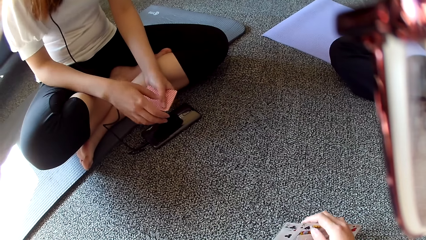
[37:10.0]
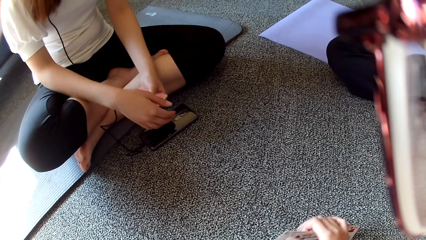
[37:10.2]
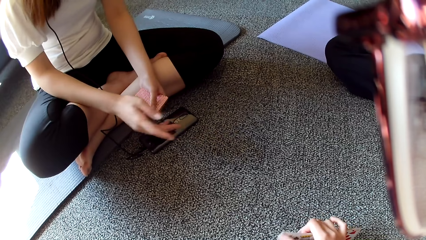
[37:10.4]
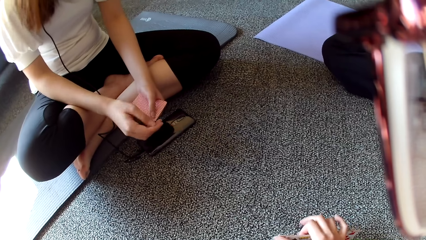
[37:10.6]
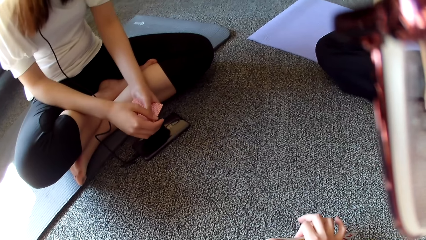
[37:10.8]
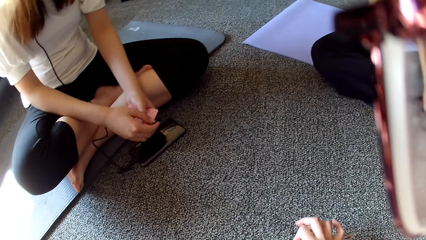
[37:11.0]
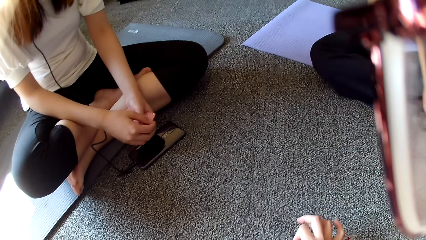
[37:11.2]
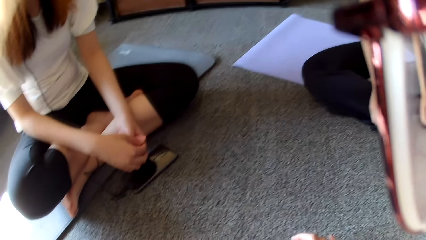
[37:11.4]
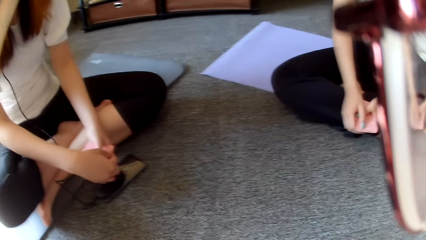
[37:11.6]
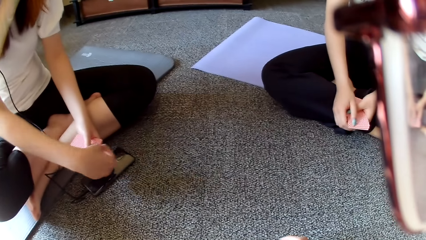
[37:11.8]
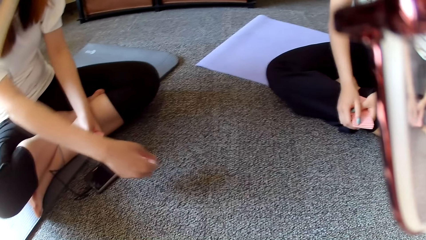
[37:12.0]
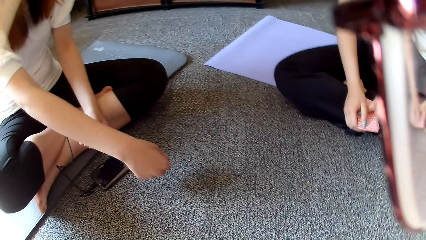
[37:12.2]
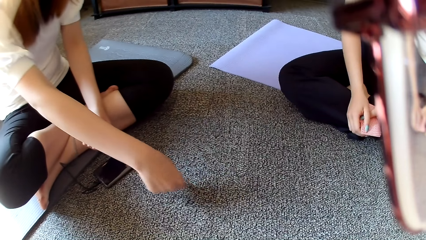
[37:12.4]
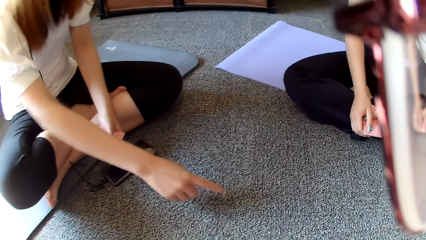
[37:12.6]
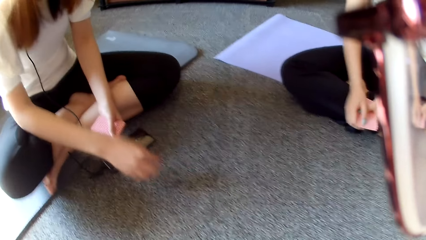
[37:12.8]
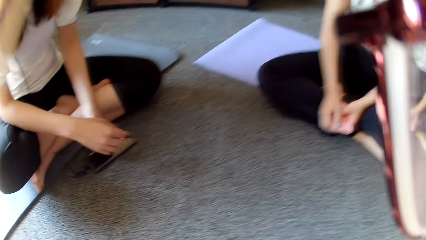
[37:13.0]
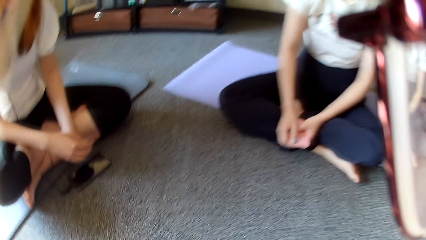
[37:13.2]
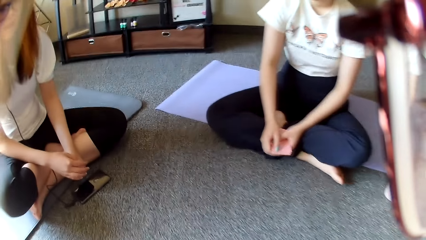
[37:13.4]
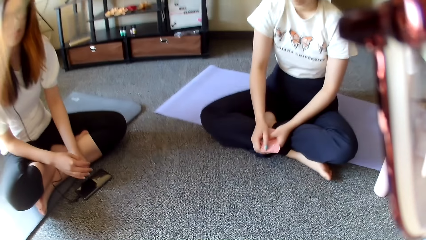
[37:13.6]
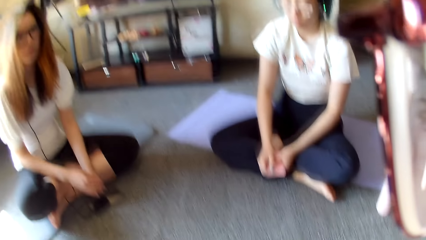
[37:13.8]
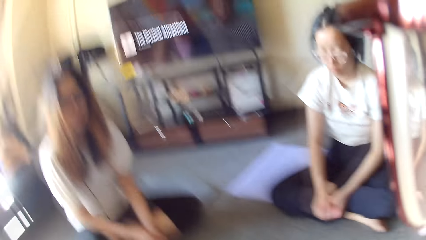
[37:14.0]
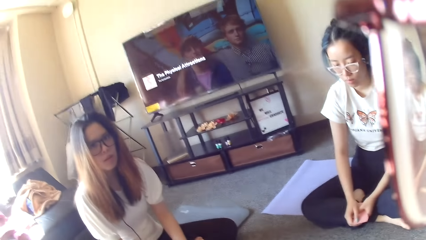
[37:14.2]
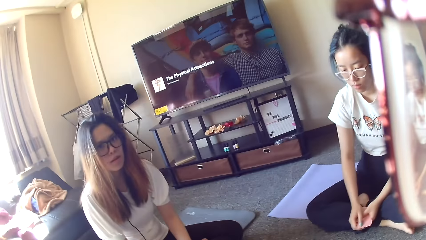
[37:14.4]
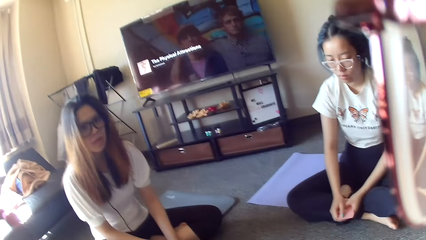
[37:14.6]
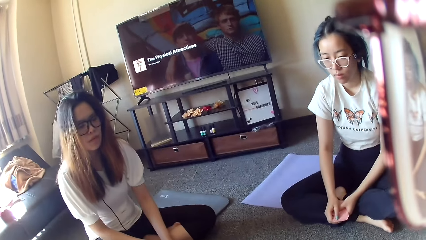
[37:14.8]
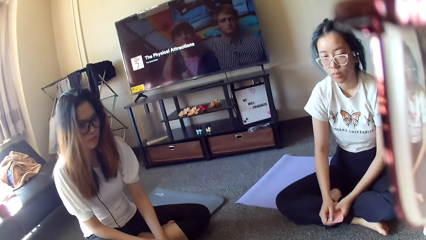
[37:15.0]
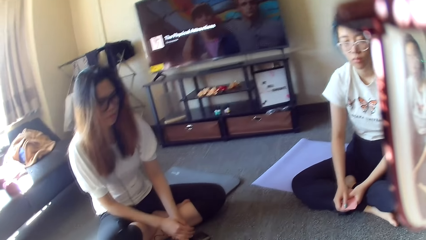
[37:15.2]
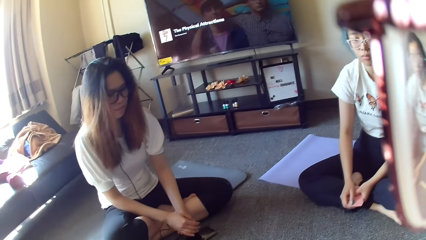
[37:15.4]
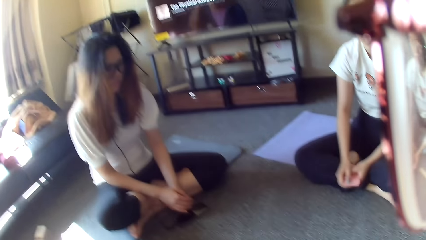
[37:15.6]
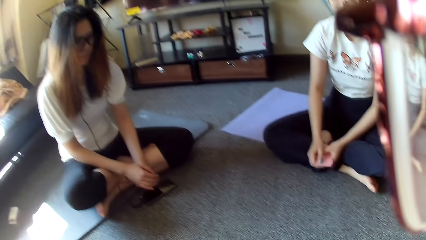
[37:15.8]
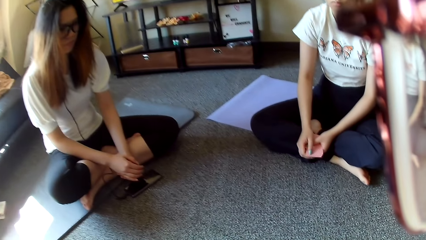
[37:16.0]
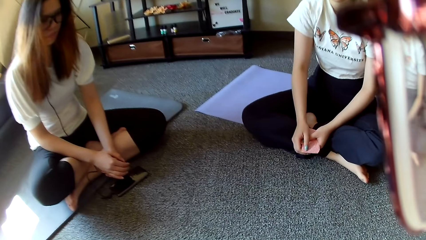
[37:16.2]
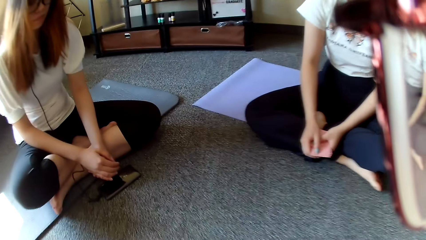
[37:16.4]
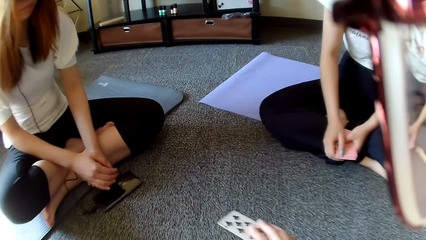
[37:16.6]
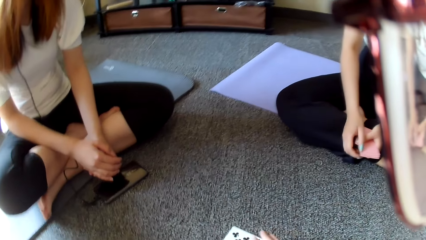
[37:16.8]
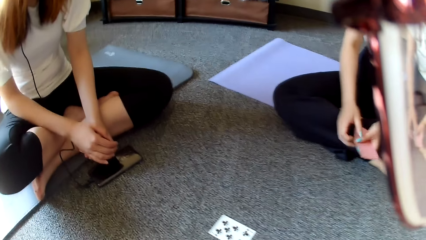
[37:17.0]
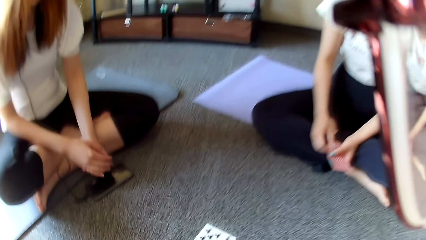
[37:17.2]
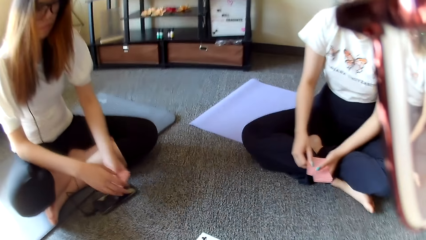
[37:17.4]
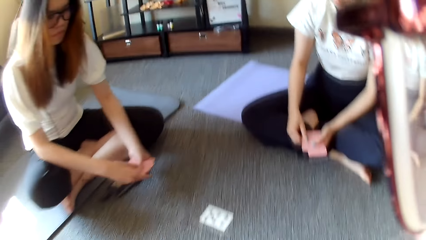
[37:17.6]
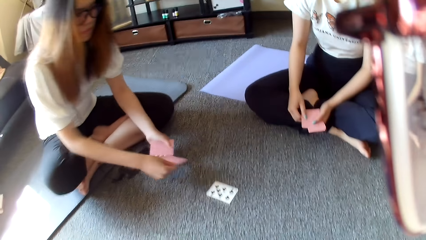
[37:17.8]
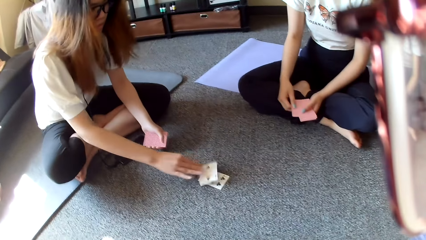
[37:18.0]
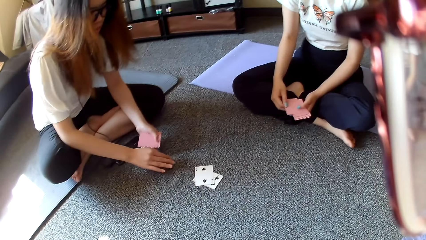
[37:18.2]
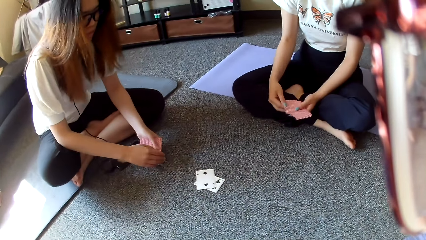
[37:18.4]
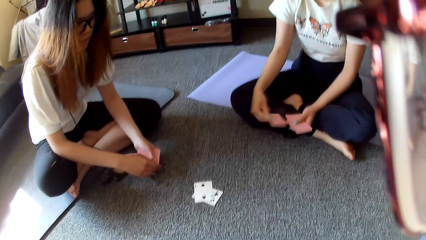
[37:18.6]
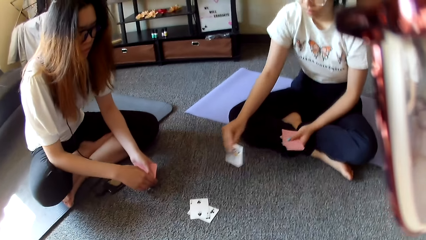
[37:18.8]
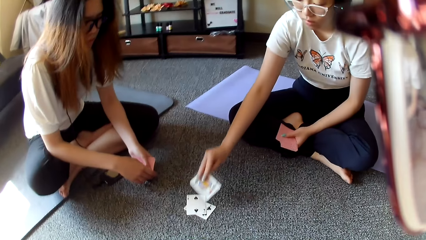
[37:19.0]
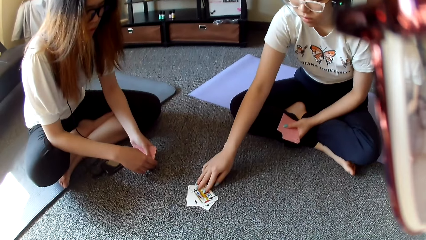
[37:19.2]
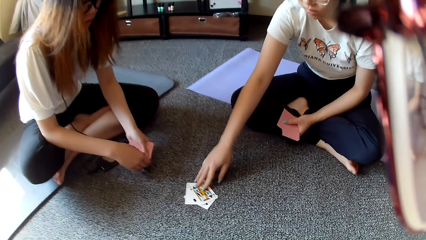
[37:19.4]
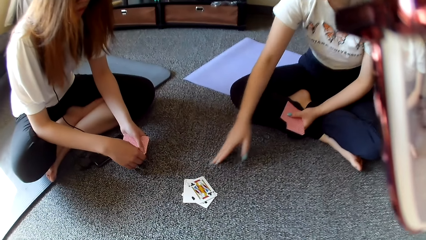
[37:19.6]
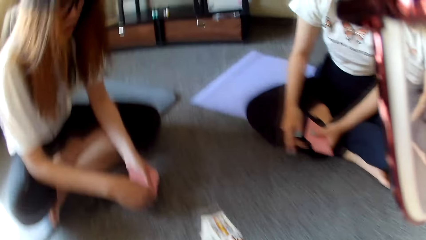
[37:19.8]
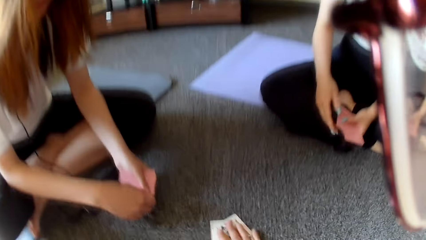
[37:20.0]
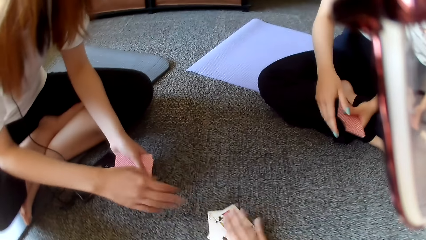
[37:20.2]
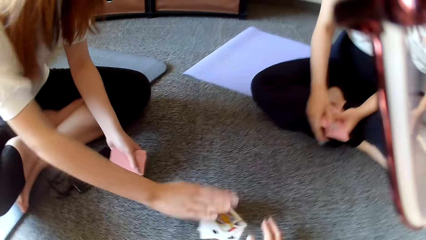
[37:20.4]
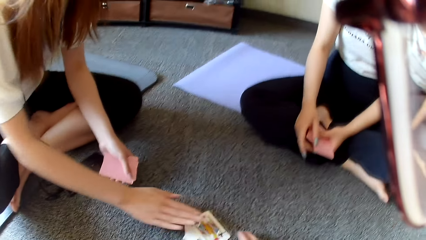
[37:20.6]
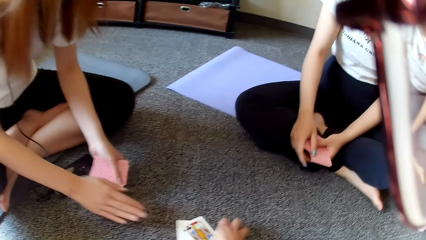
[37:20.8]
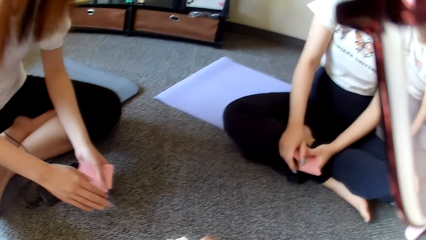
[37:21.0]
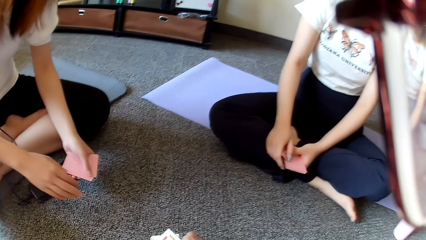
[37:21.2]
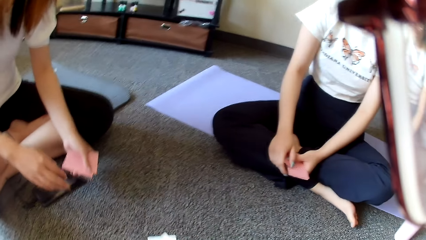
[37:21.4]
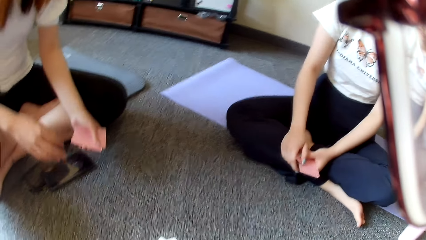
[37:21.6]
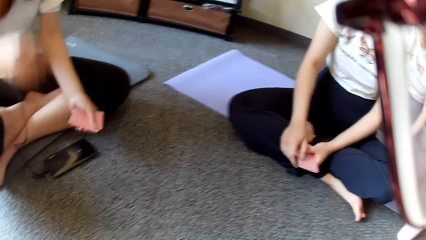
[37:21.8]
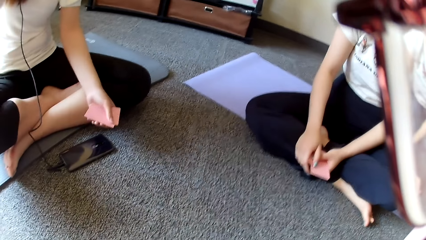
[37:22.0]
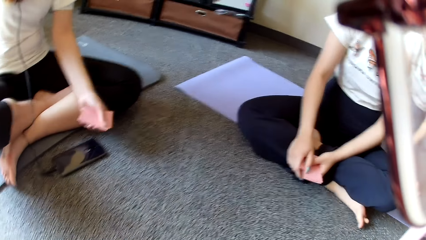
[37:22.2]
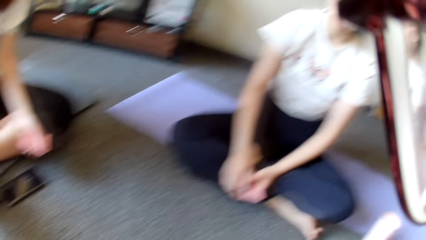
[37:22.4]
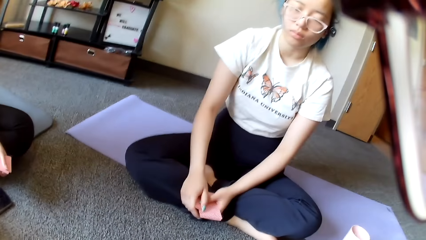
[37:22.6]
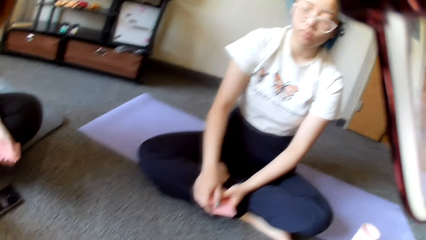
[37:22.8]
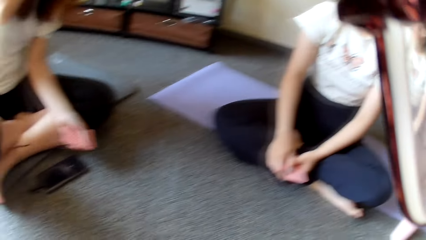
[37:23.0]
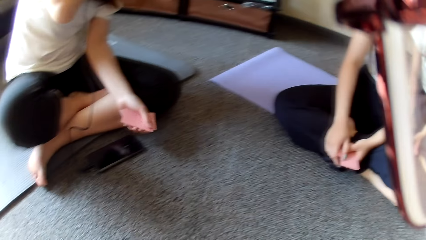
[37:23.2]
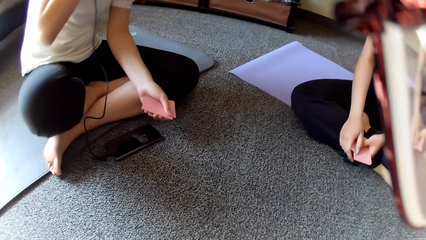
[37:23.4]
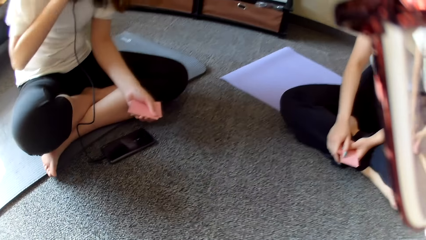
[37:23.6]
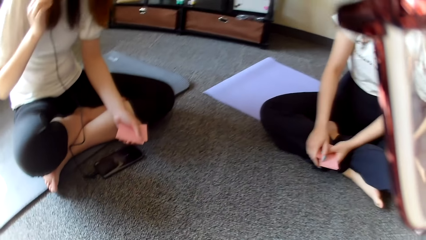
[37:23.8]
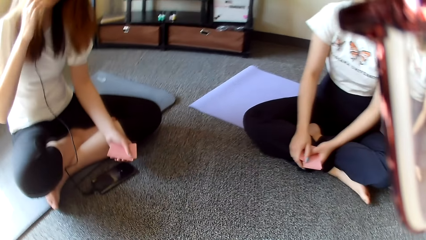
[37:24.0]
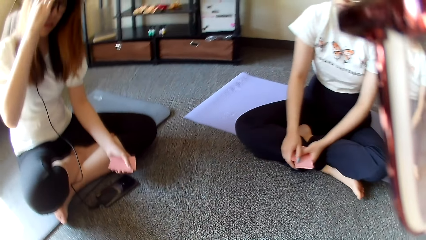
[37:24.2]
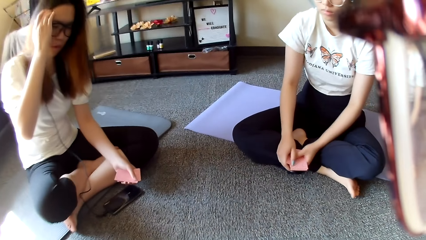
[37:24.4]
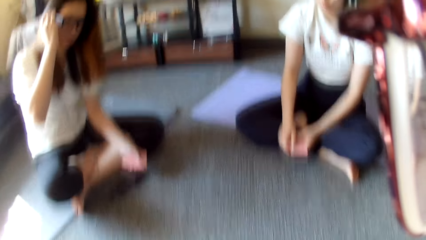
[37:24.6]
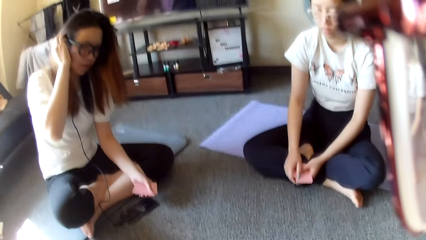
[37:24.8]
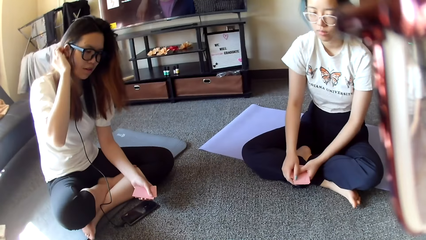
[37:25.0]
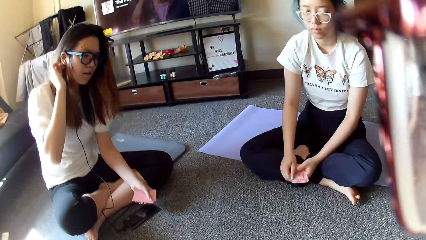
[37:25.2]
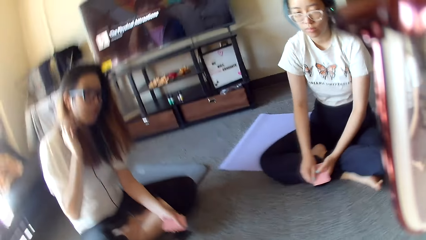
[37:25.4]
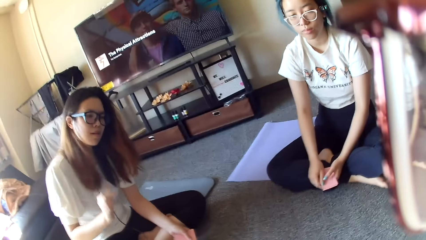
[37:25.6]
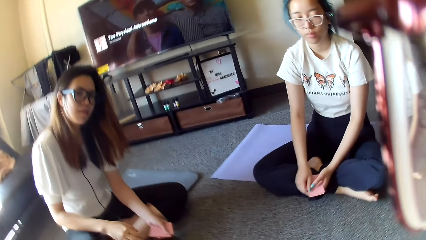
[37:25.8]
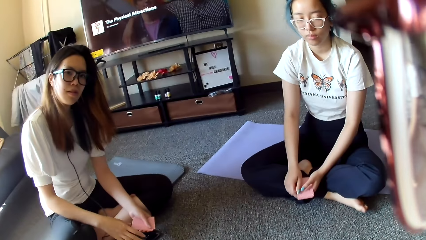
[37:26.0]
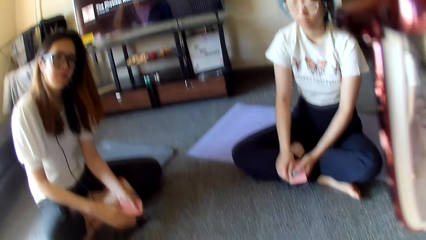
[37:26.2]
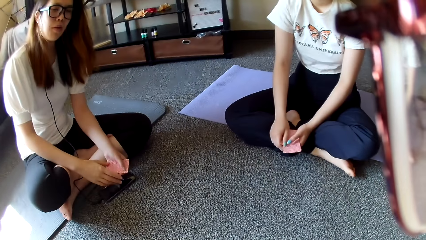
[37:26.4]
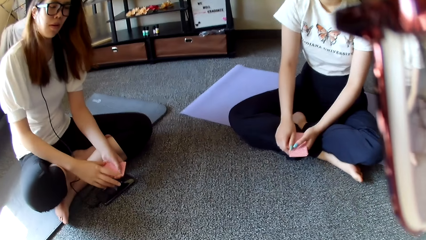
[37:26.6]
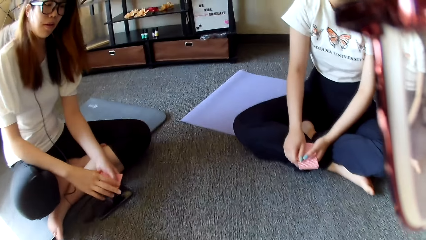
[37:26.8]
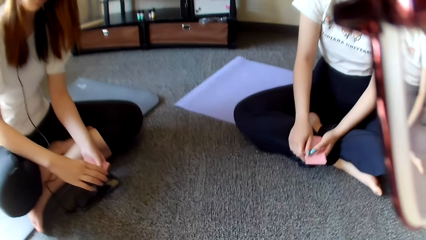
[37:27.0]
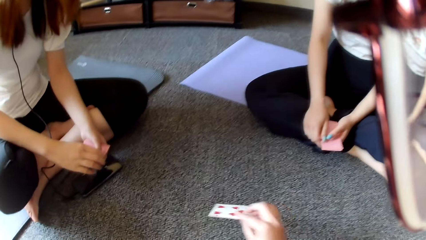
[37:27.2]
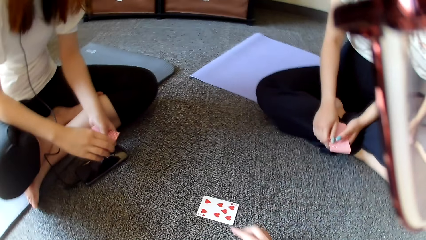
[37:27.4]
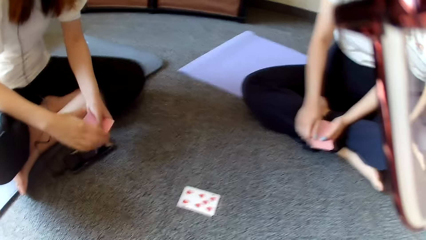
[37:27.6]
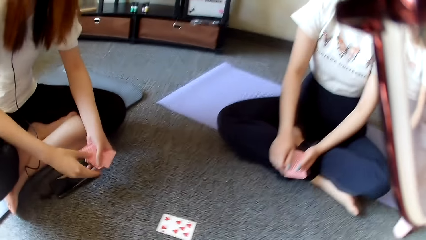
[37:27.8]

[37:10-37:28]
A woman swings the hand and points at the camera wearer. The camera wearer looks around and places a card on the floor. The woman plays poker and places a card on the floor. Another woman plays poker and places a card on the floor. The camera wearer taps on the card. The first woman holds the cards and stretches the hand. The camera wearer looks around. The first woman touches the hand and does the hair.
